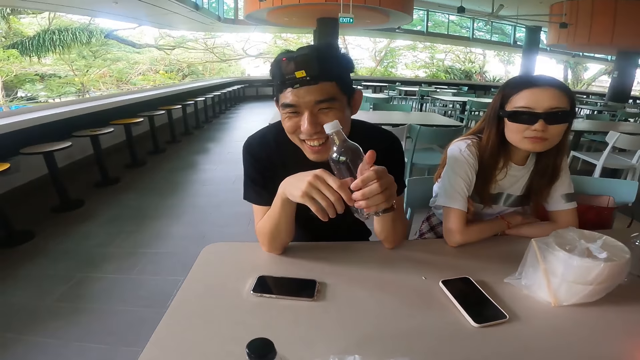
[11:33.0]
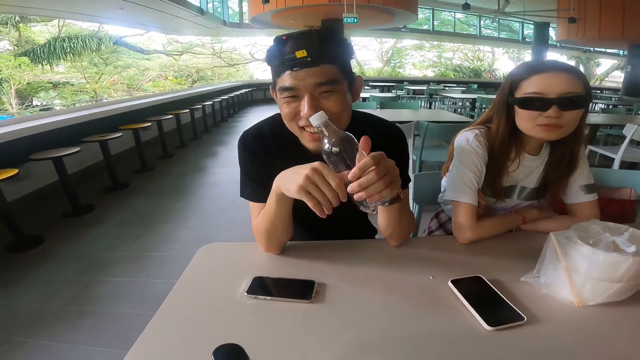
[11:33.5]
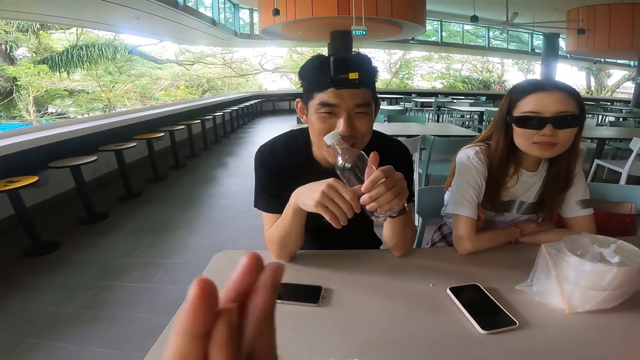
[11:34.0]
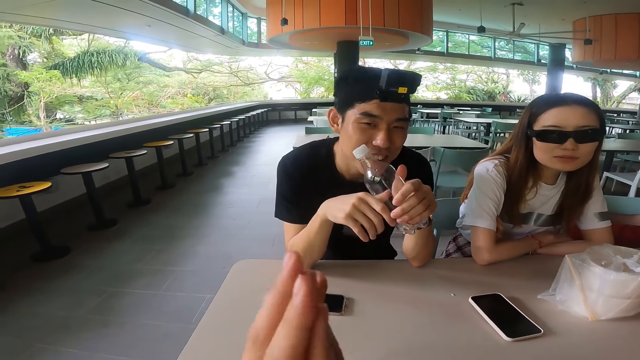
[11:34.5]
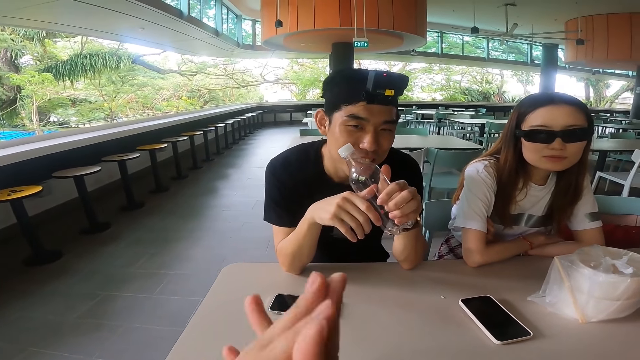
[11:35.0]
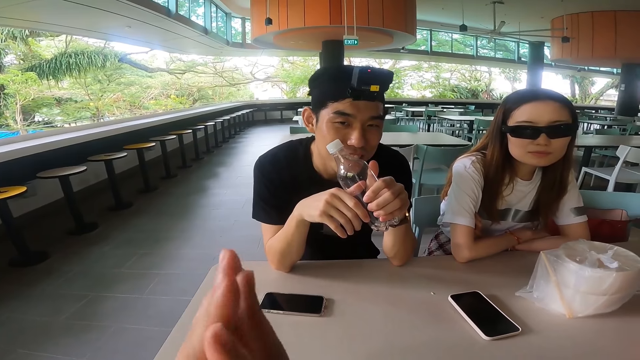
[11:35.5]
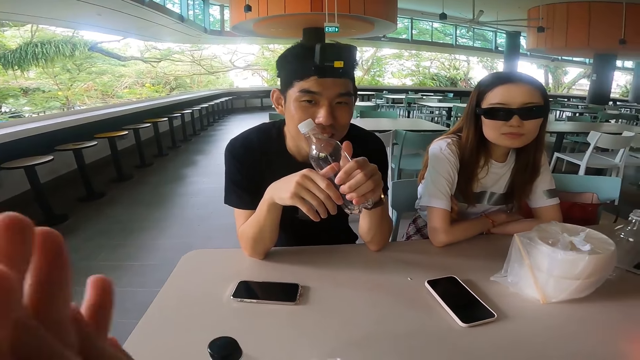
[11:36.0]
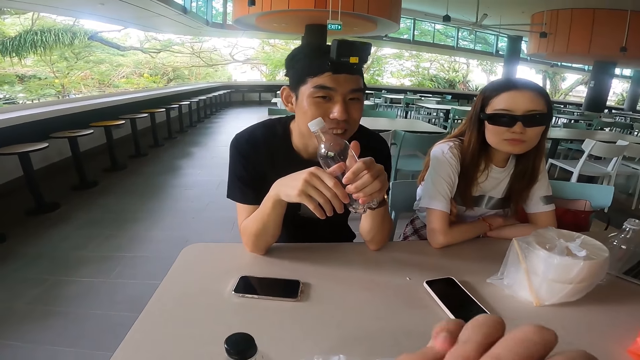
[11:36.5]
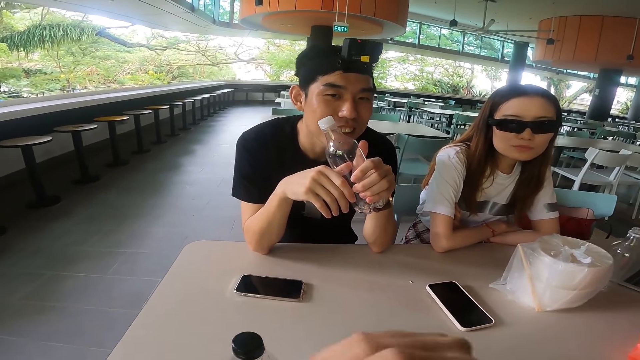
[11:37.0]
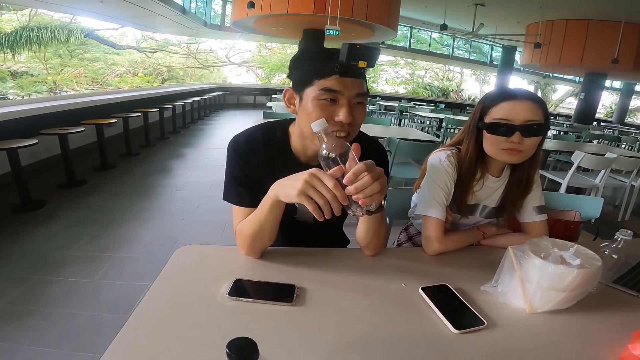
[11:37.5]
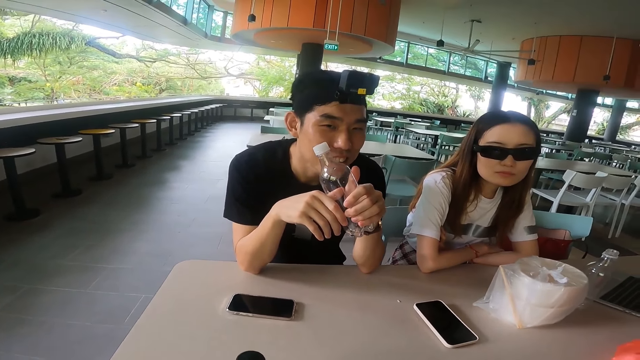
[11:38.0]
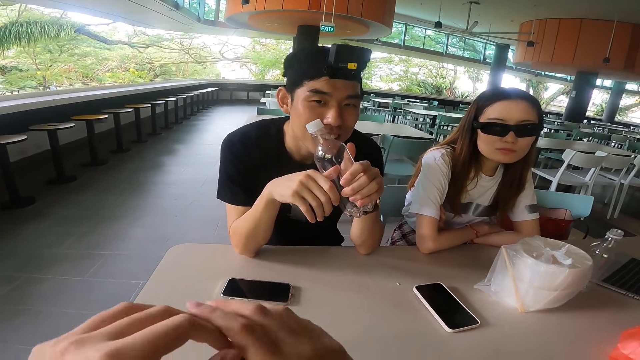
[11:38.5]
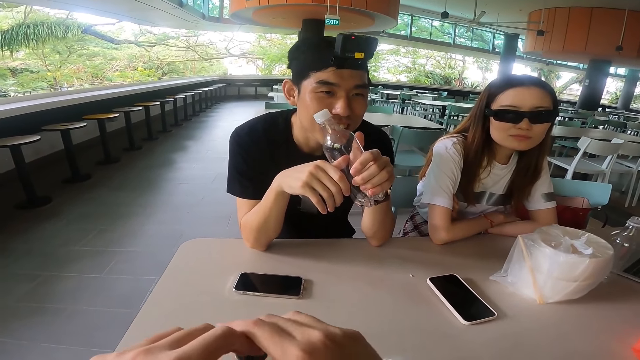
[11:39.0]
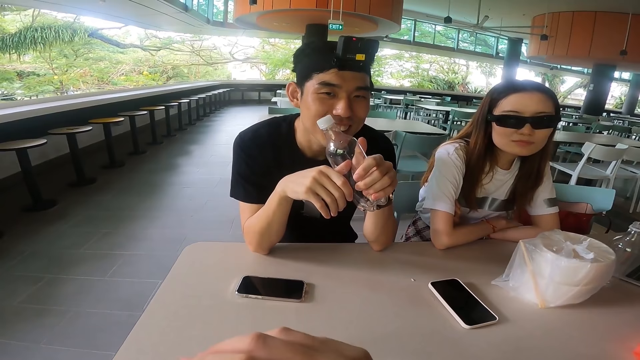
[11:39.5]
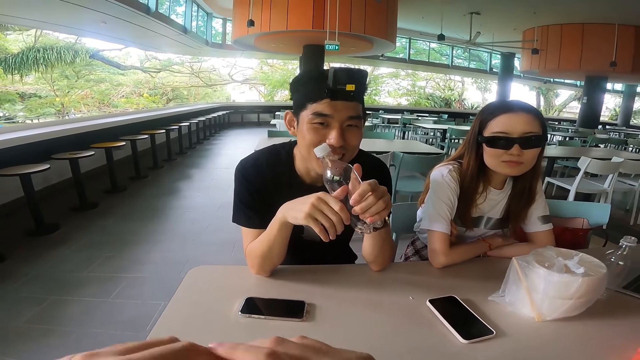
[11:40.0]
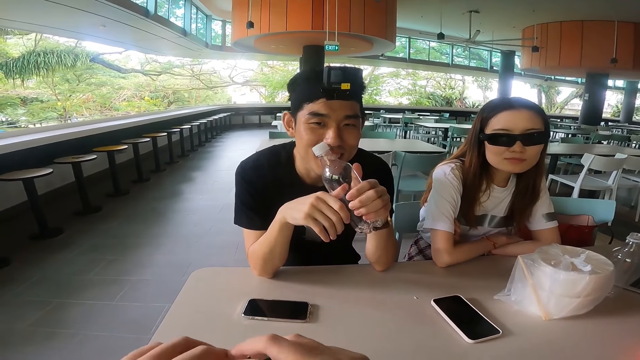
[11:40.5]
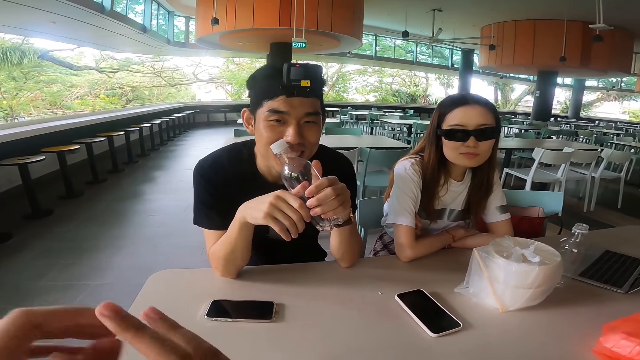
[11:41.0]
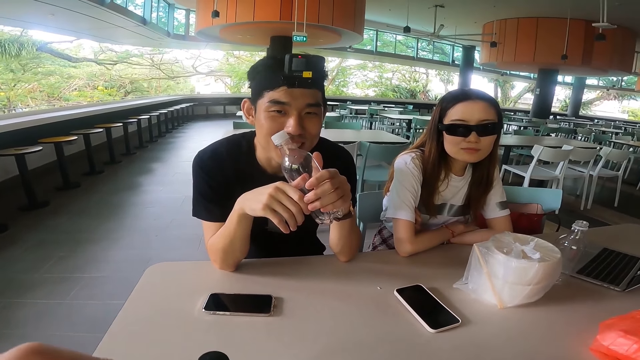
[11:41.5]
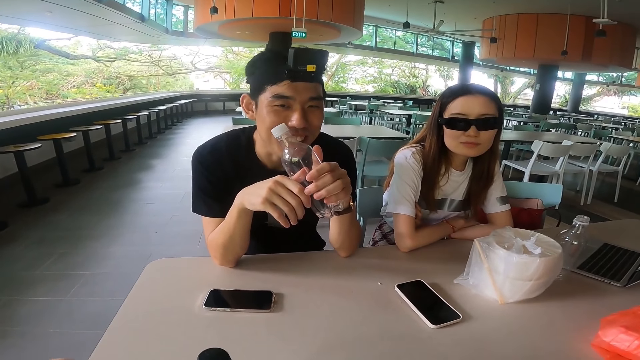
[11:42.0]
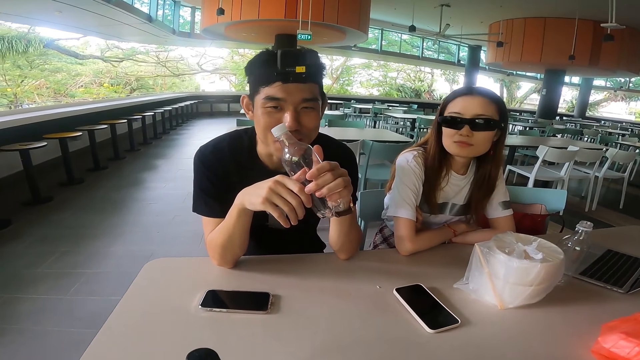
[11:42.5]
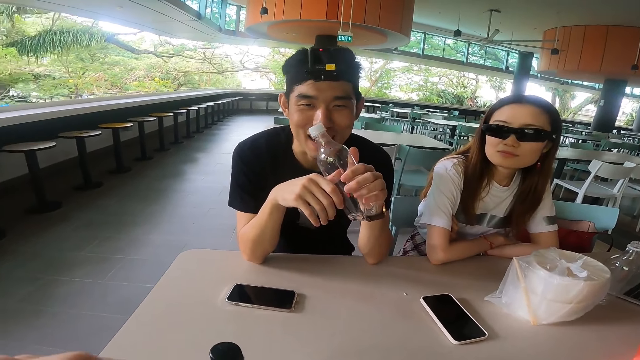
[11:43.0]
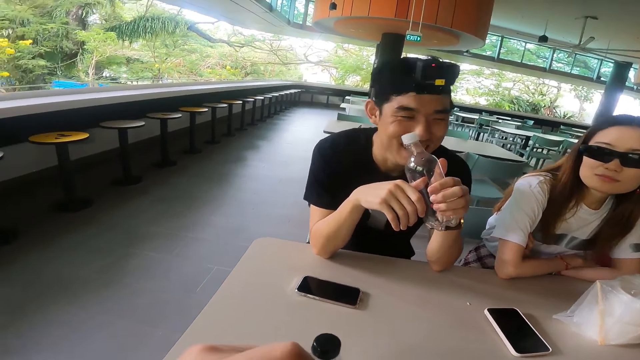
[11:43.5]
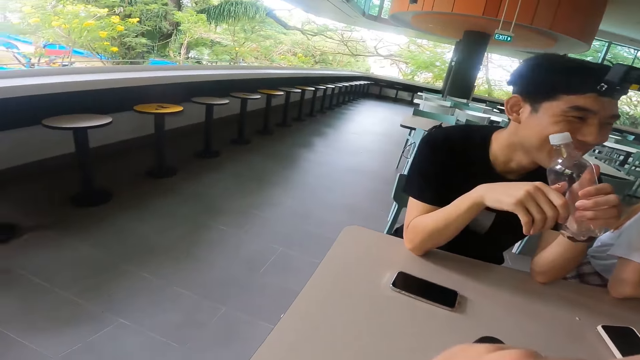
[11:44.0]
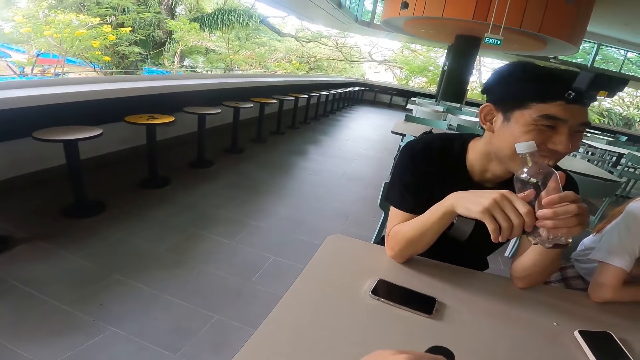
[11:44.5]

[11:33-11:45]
Someone touches the bottle while talking. The camera wearer rubs hands.

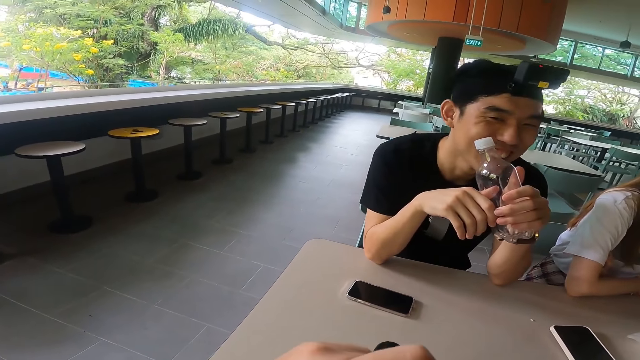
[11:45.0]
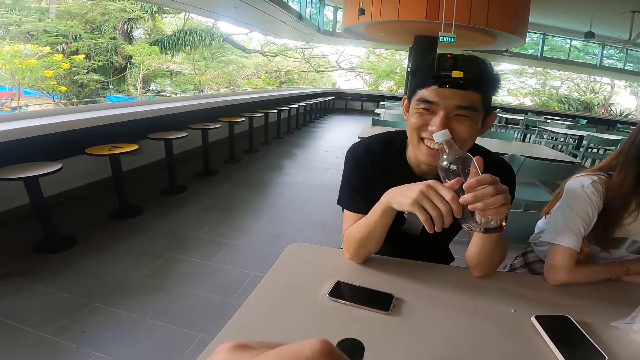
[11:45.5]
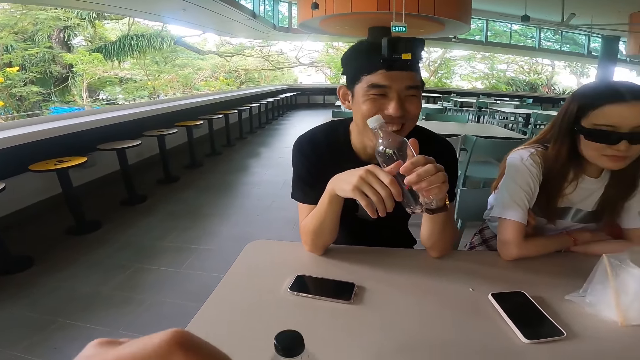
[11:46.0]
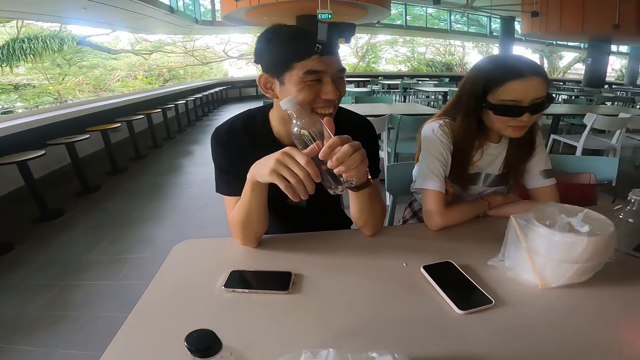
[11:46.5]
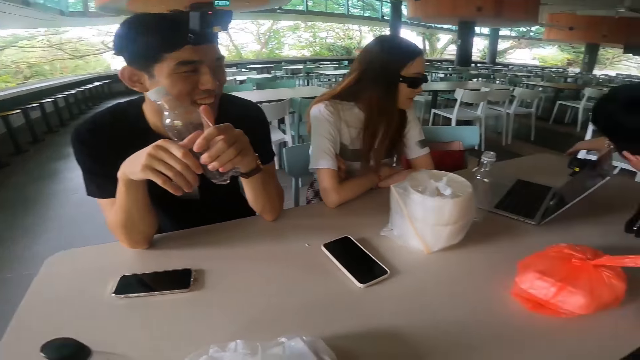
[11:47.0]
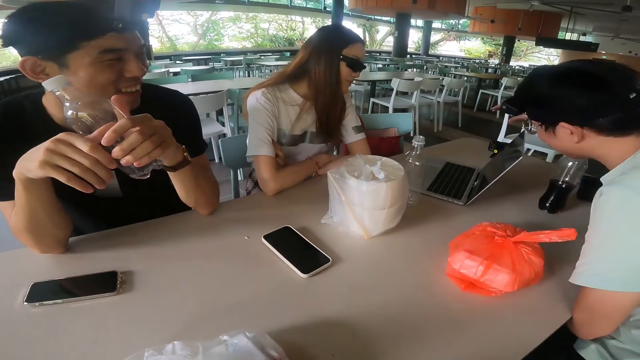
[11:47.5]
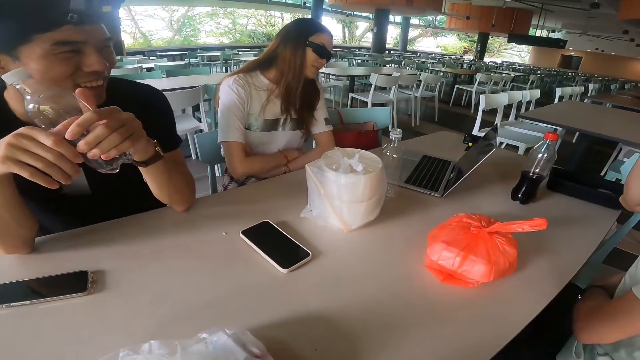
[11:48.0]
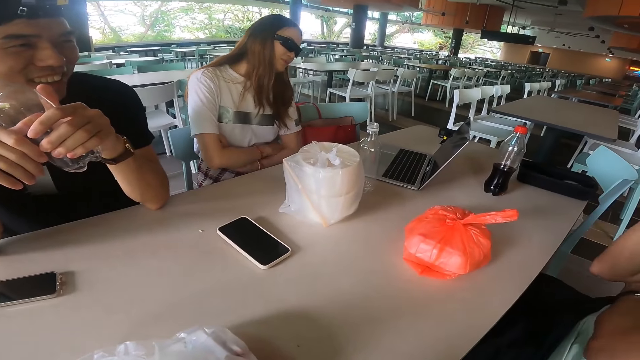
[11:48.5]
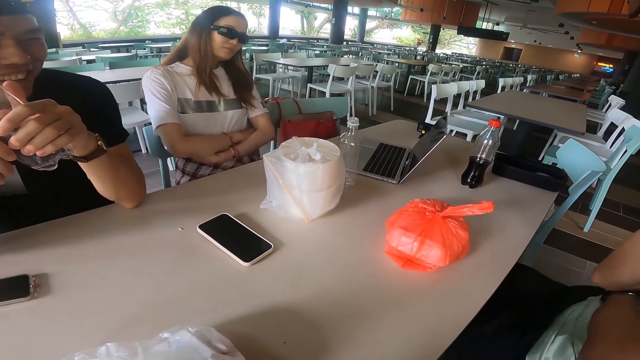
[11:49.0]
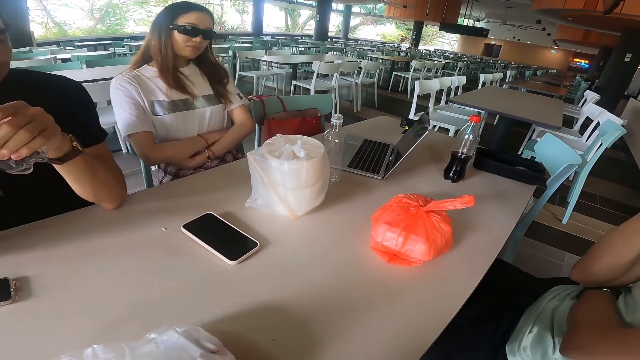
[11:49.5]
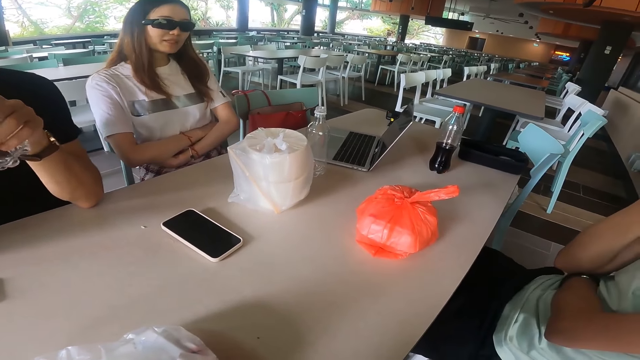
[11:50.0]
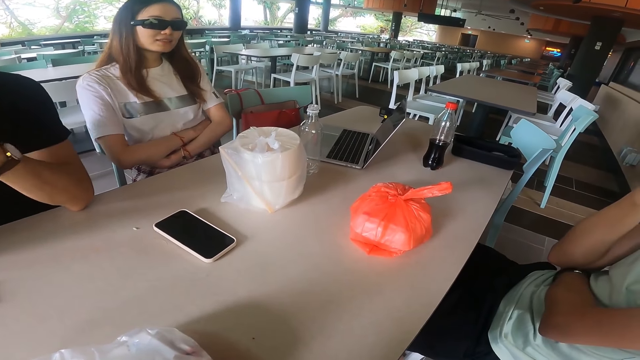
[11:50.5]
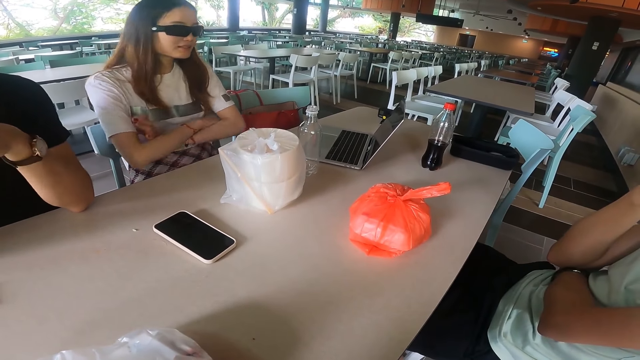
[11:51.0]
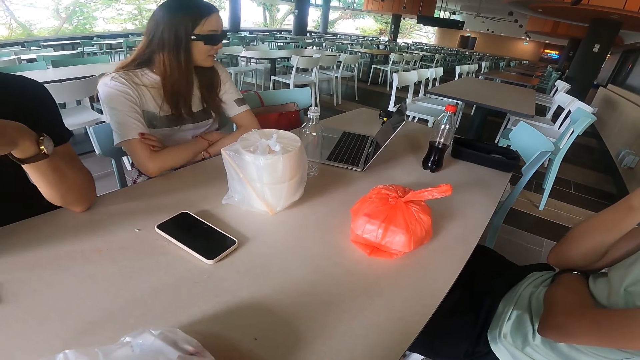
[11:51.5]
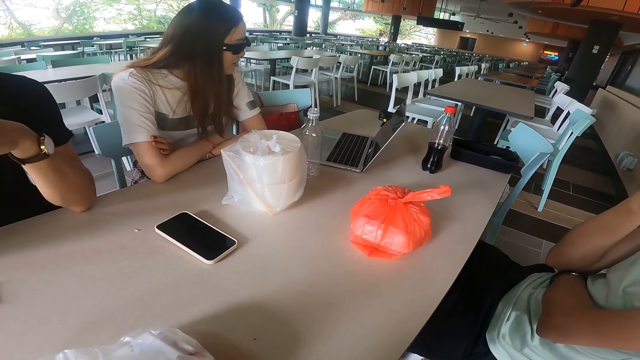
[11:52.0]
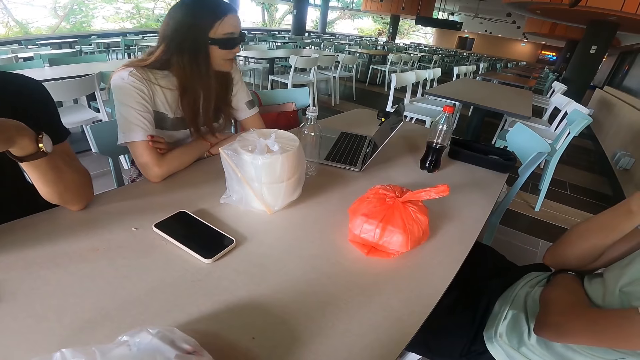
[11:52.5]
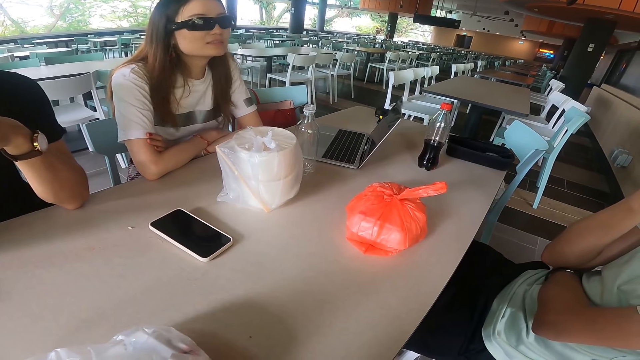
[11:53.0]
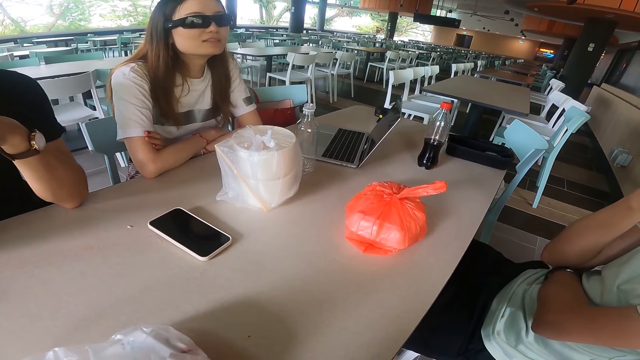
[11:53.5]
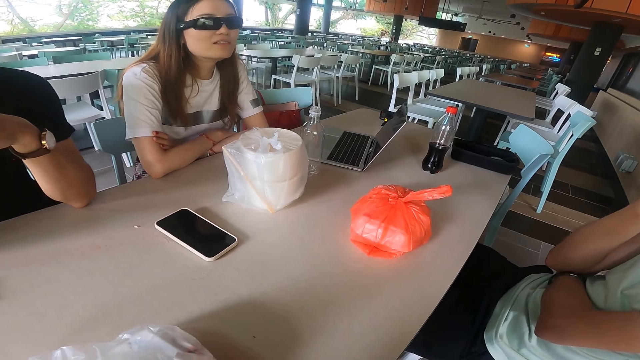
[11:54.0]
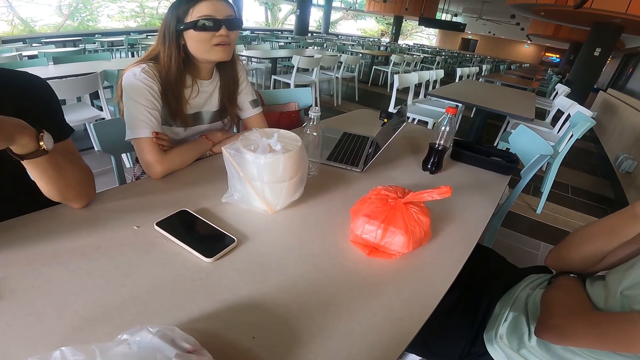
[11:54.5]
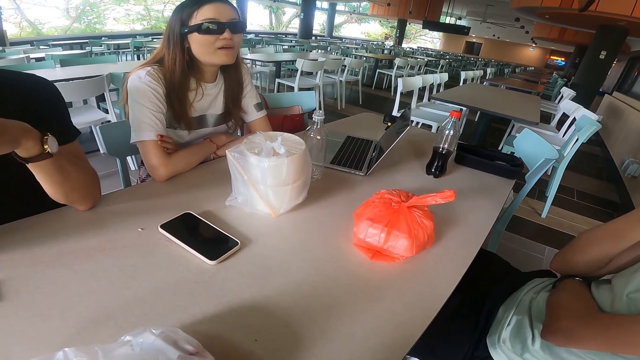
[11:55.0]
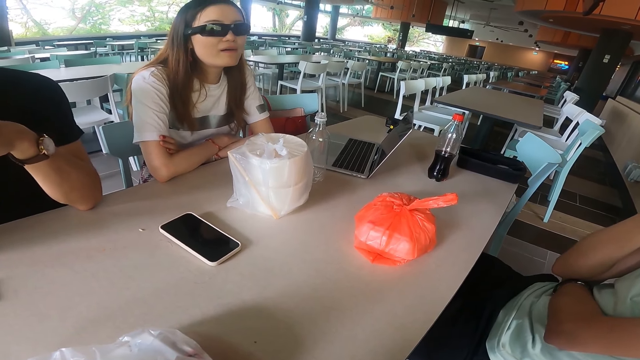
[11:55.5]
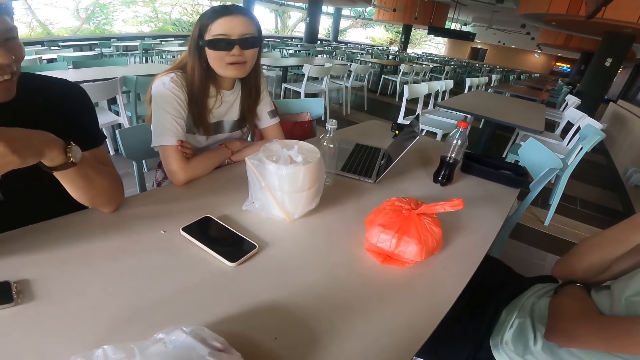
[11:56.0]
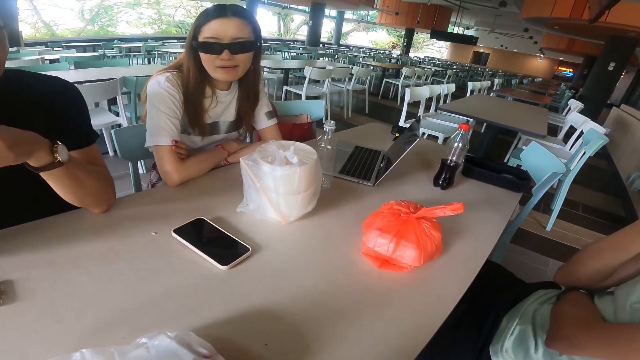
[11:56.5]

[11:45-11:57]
A man adjusts a camera on the table. The man adjusts hands. A woman leans on the table.
